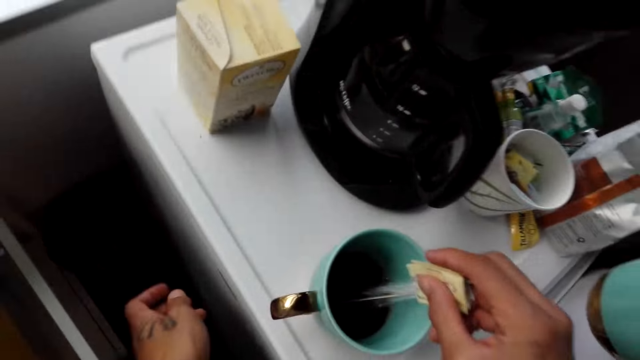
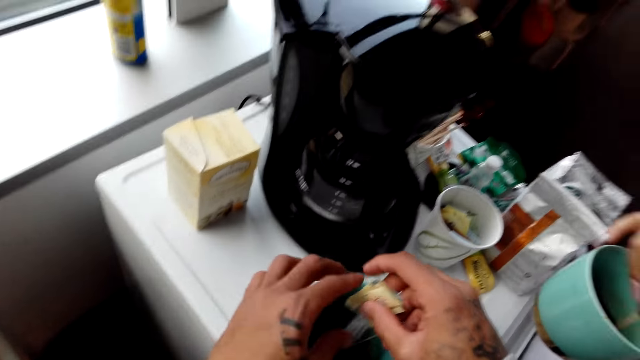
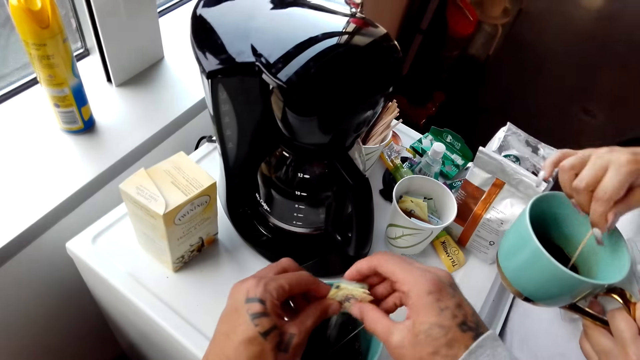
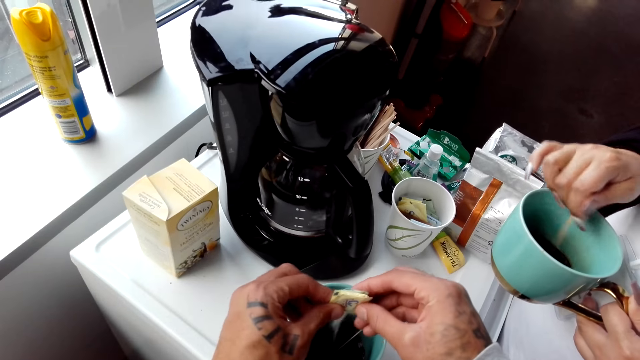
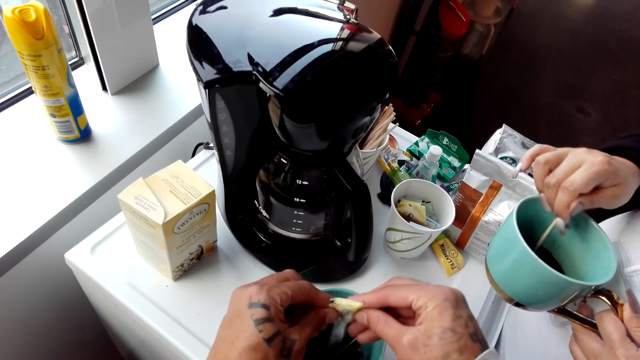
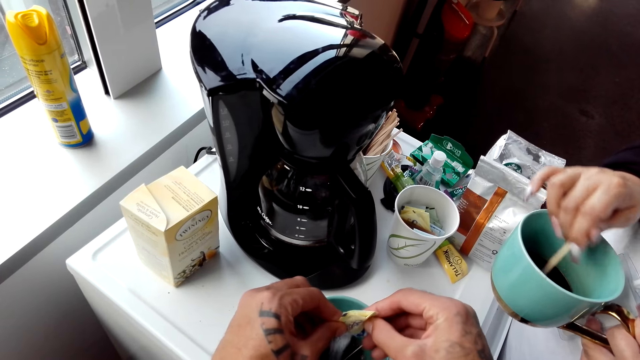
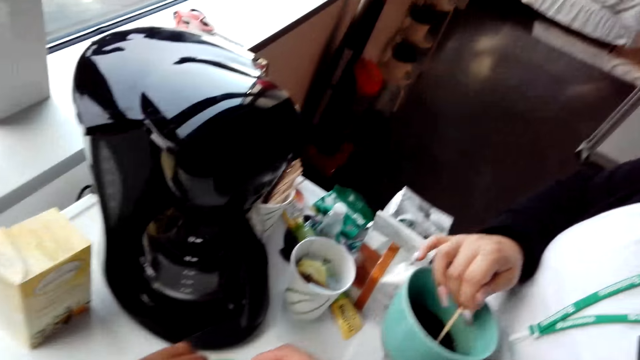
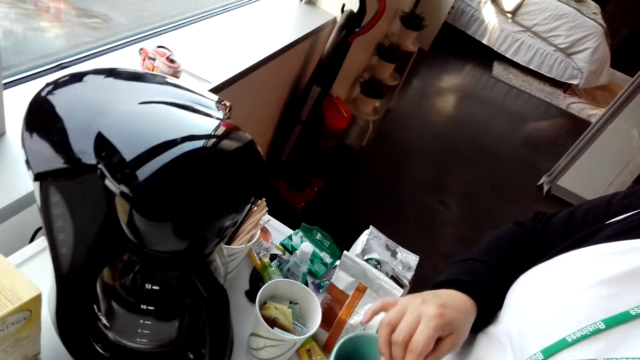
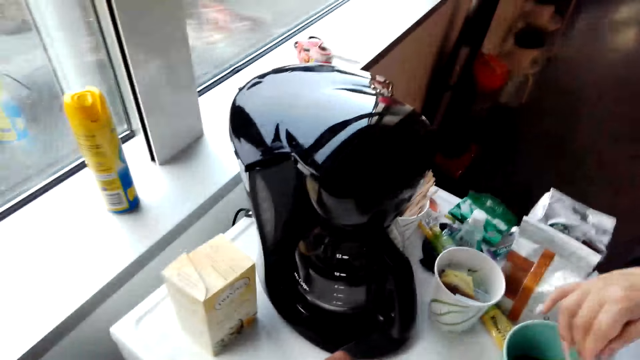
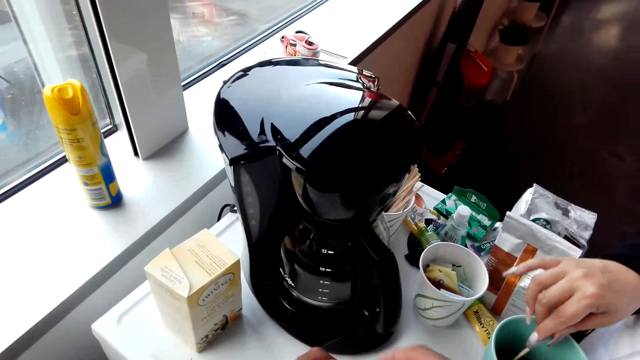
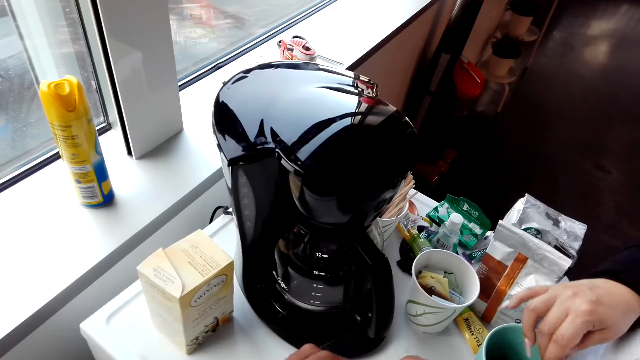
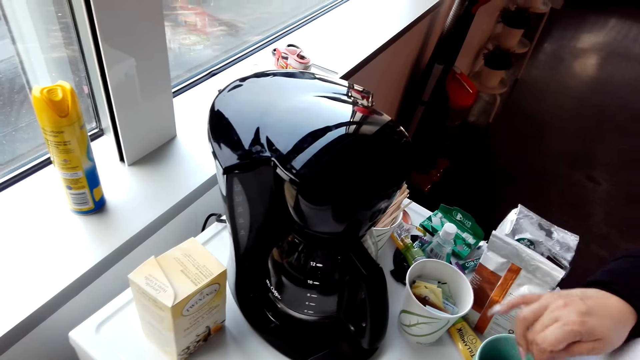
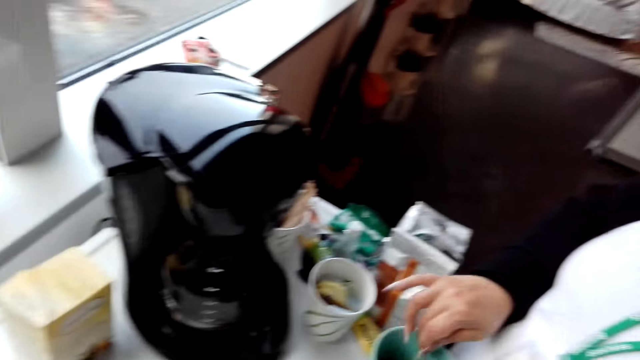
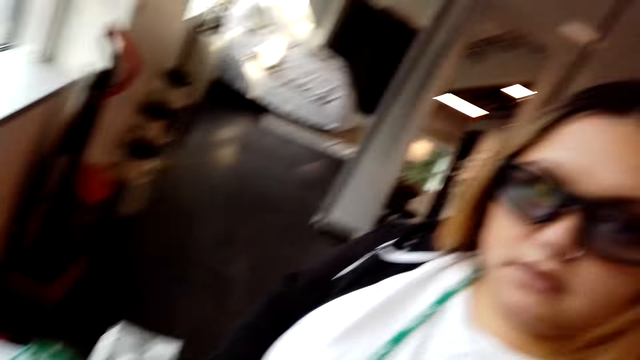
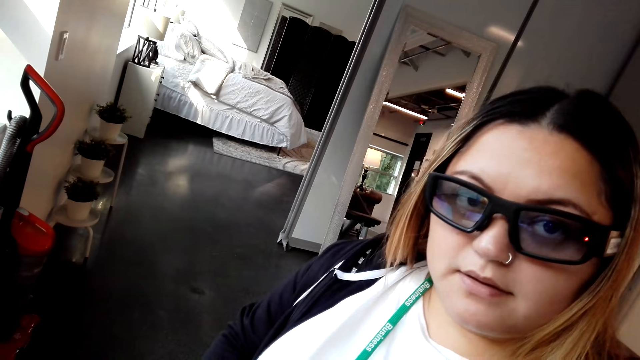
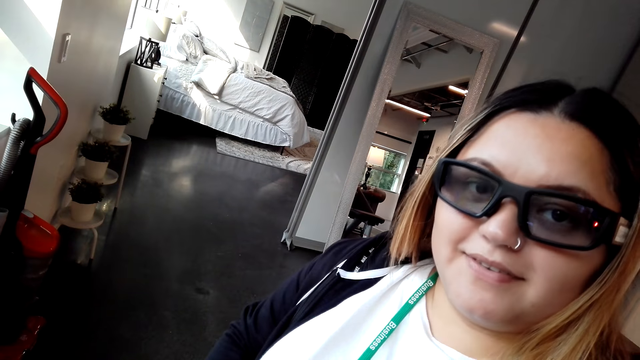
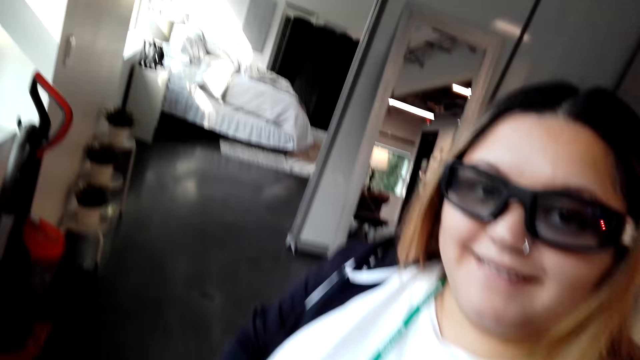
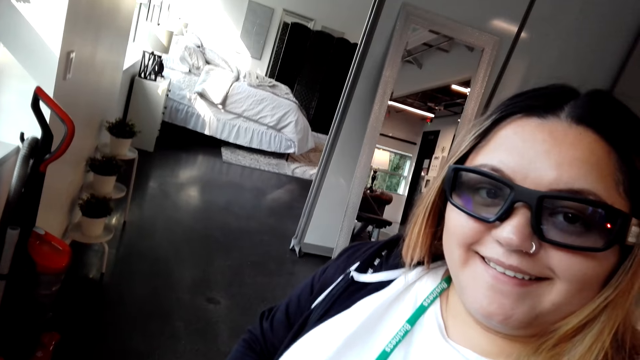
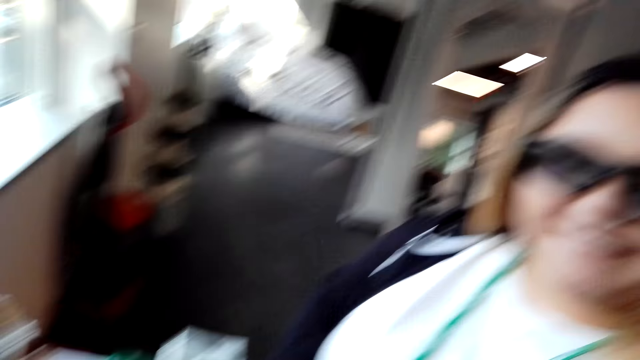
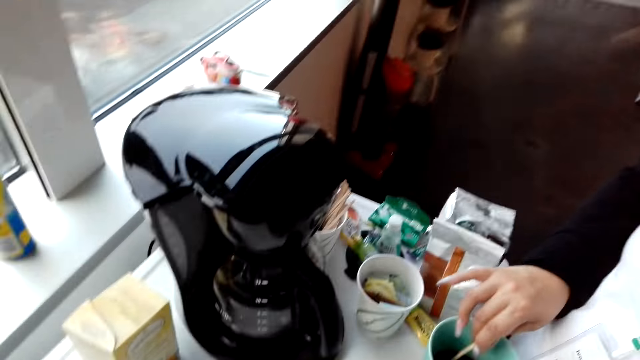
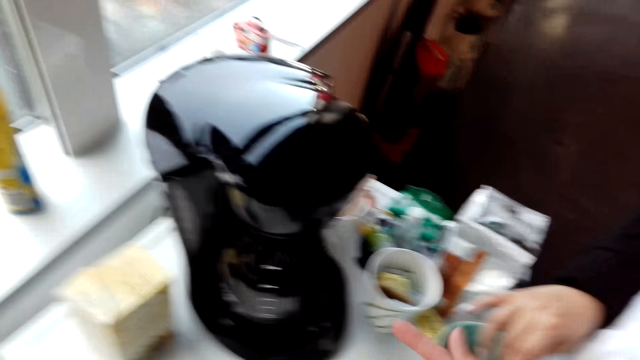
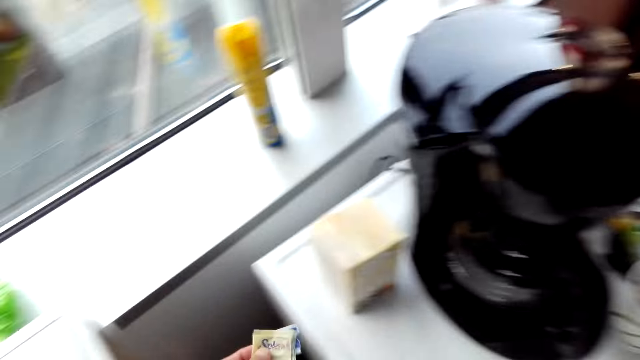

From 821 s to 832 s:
The camera wearer adds sugar in the coffee. A lady stirs the coffee in the cup. The camera wearer talks with another lady. Another person stirs the coffee in the cup. The second lady stares at the camera wearer.

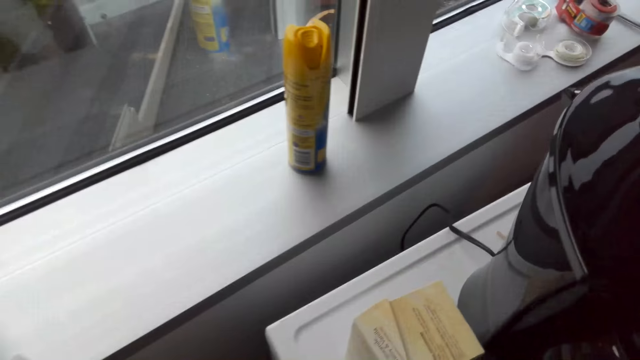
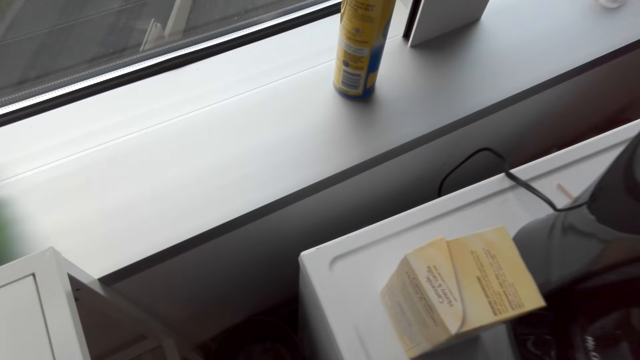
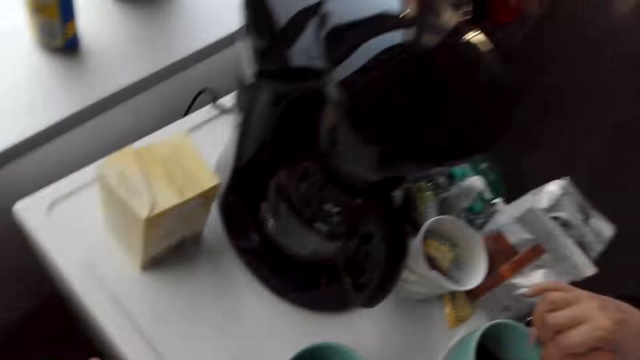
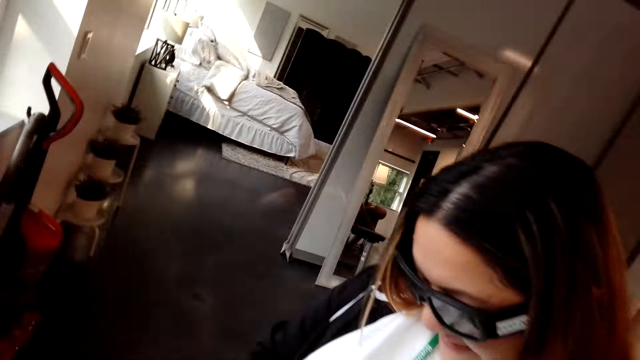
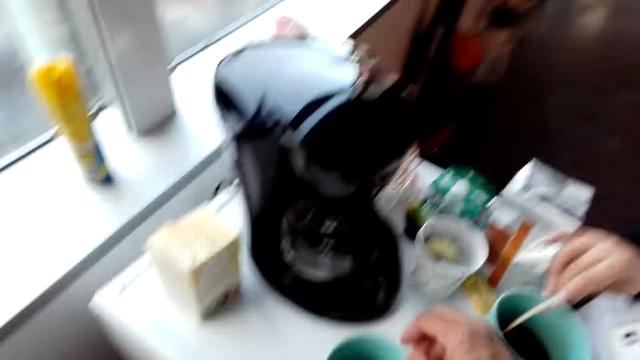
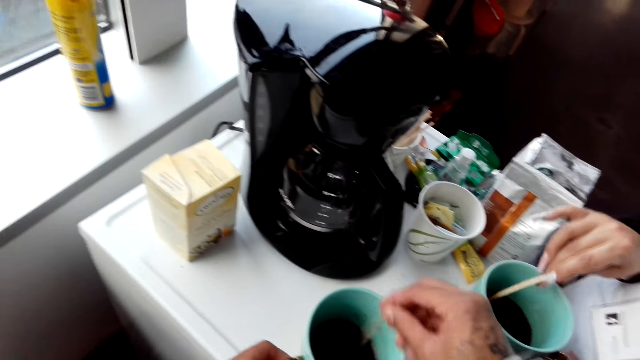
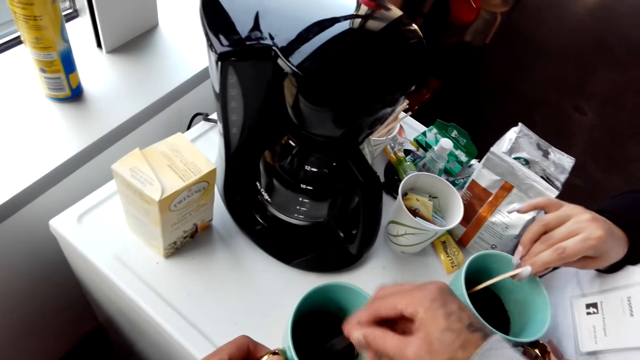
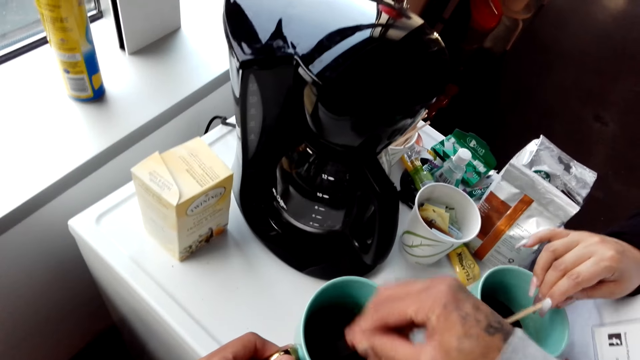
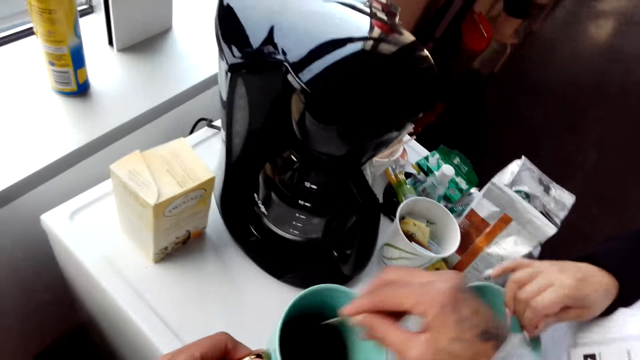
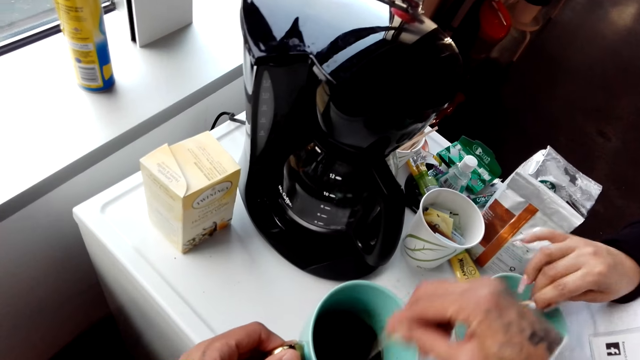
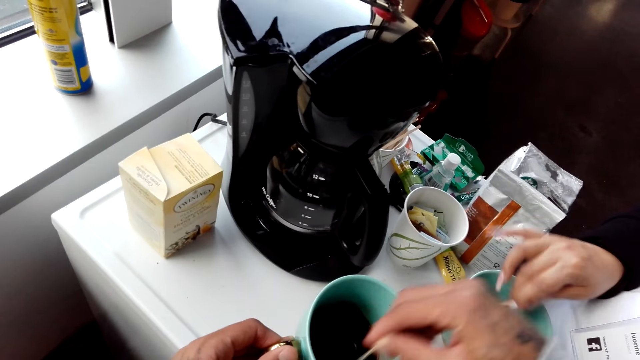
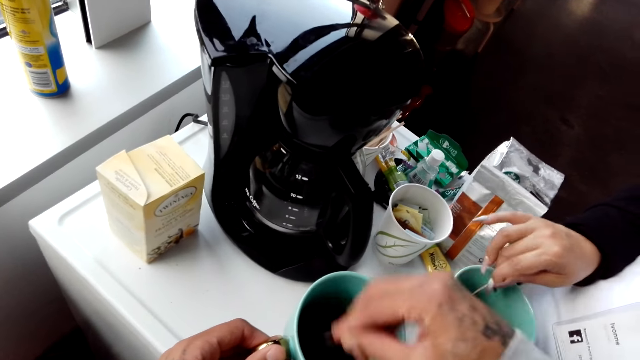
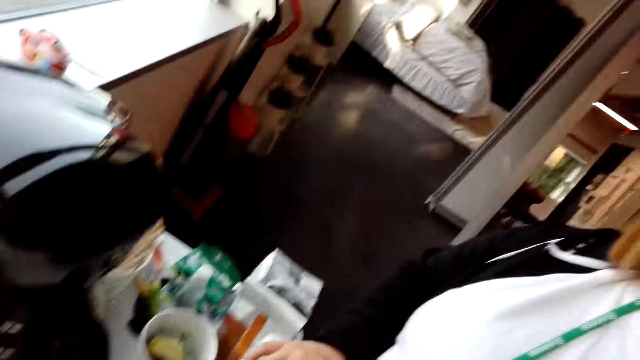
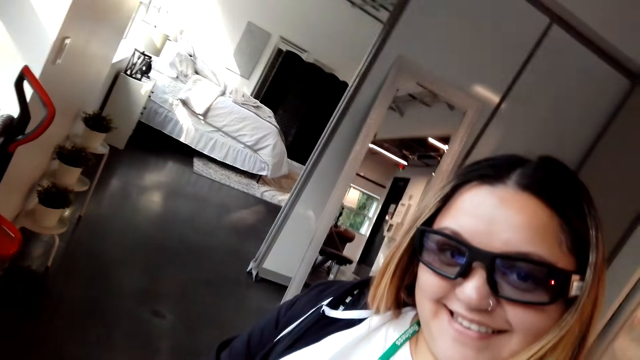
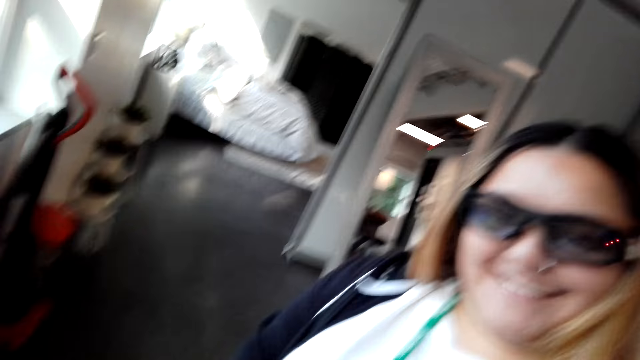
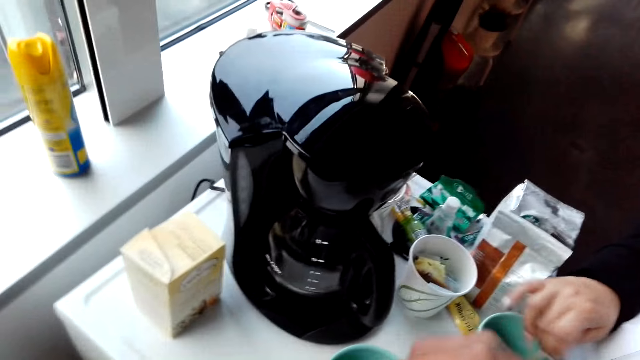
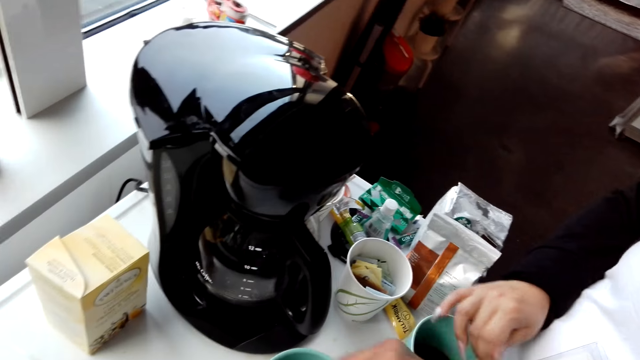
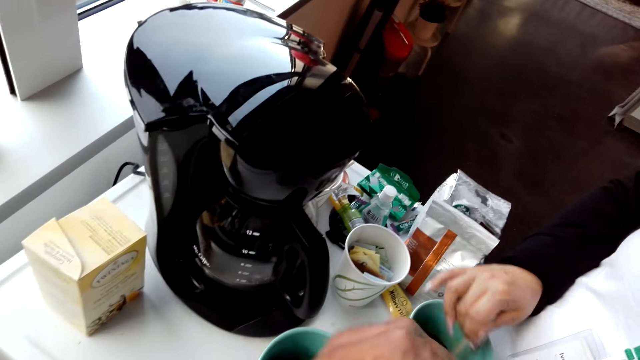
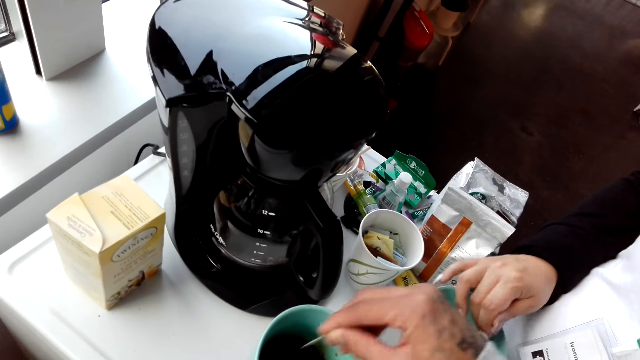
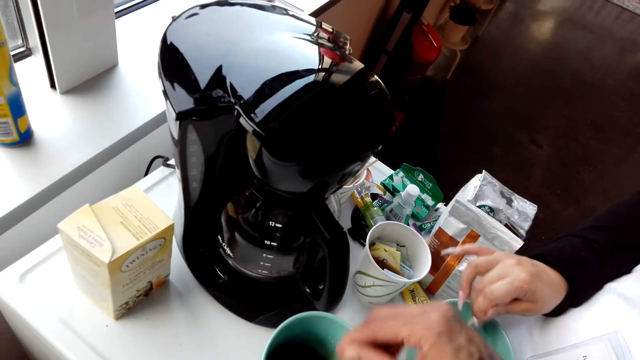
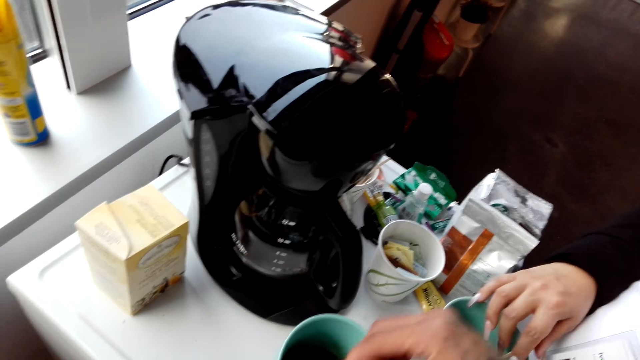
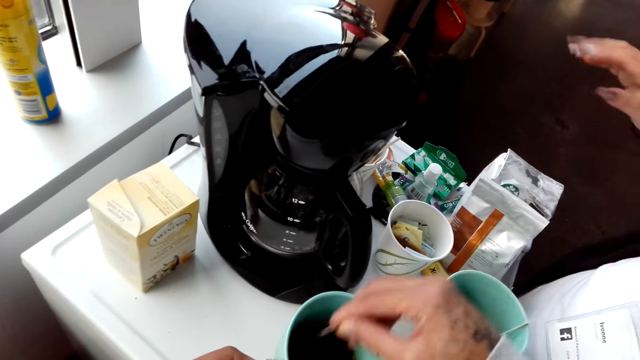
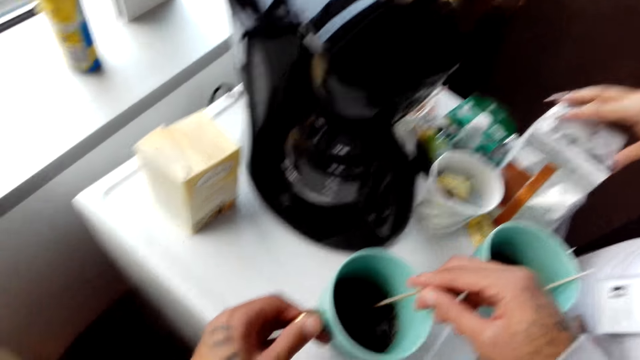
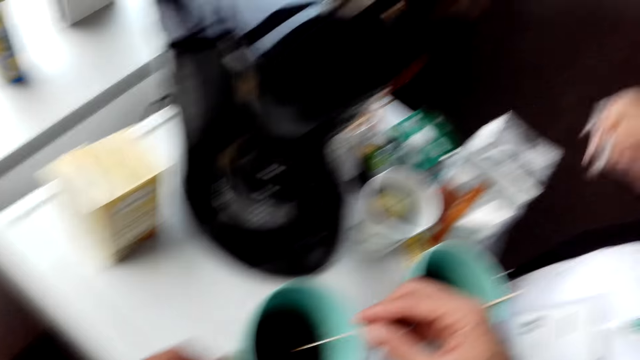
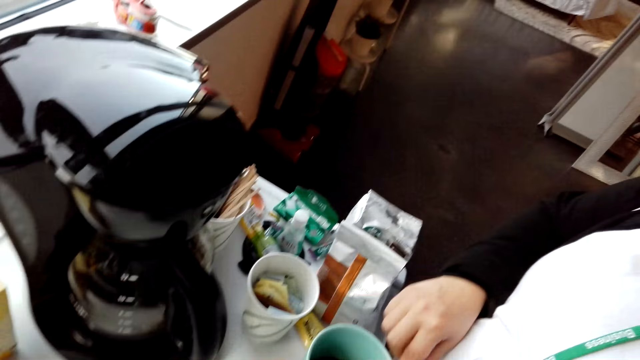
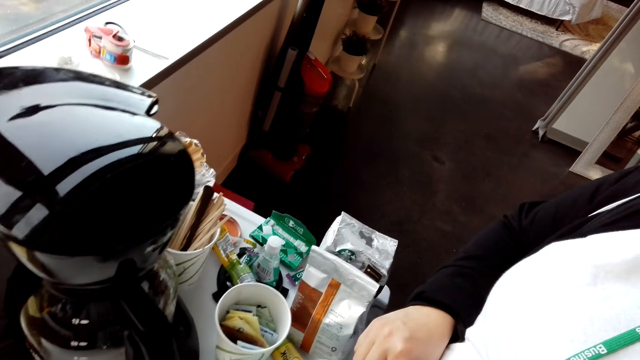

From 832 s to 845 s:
The camera wearer stirs the coffee in the cup with a stick. A lady stirs the coffee with a stick. The camera wearer interacts with the lady. The lady stirs the coffee with the stick.
